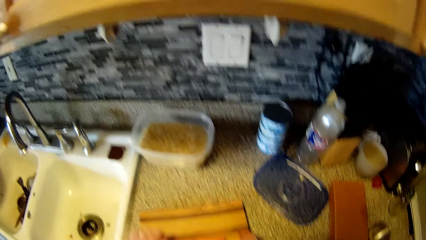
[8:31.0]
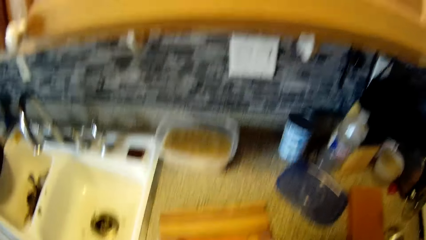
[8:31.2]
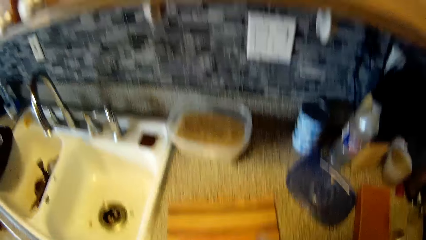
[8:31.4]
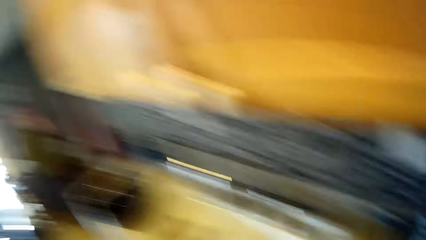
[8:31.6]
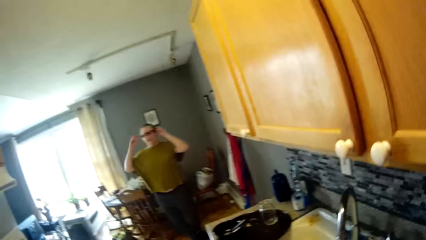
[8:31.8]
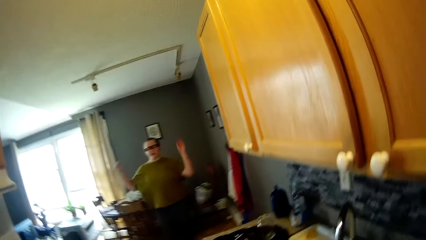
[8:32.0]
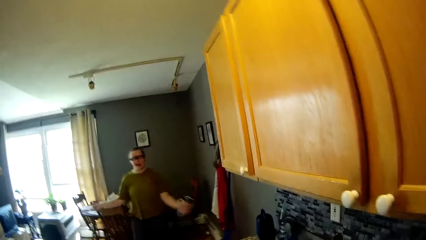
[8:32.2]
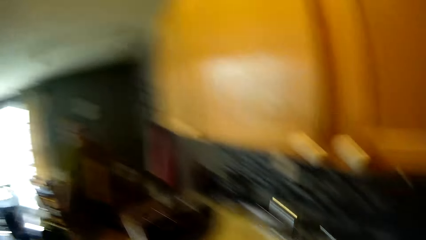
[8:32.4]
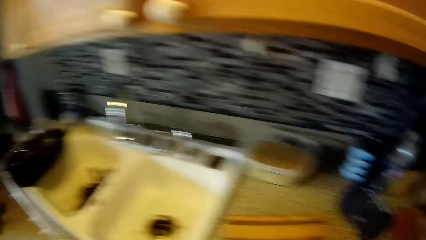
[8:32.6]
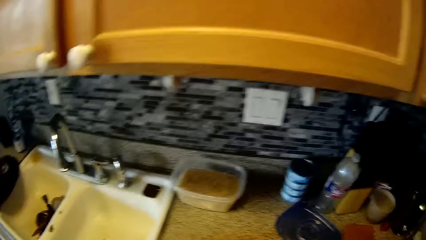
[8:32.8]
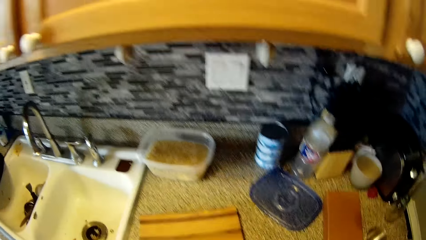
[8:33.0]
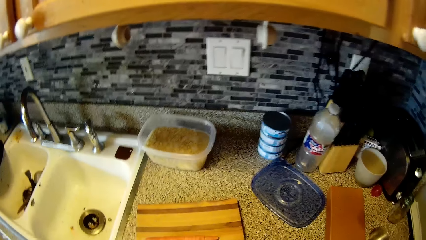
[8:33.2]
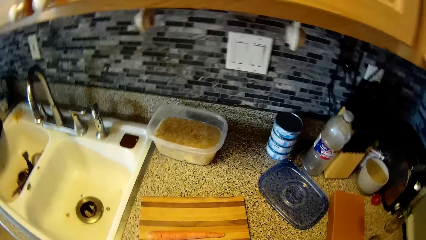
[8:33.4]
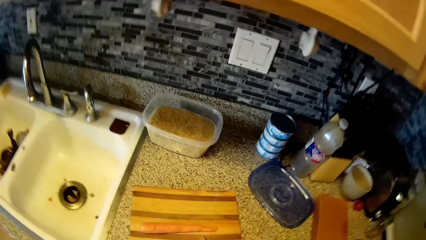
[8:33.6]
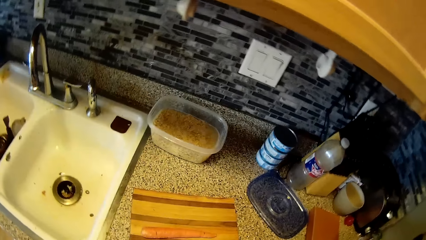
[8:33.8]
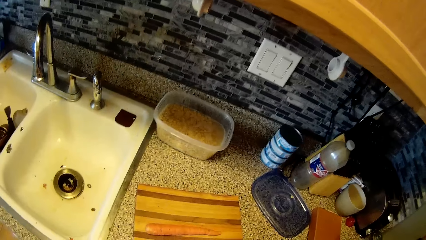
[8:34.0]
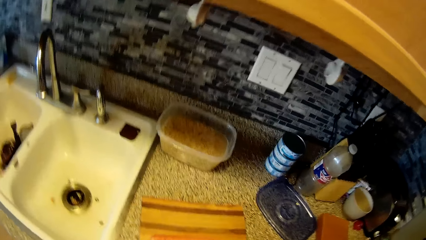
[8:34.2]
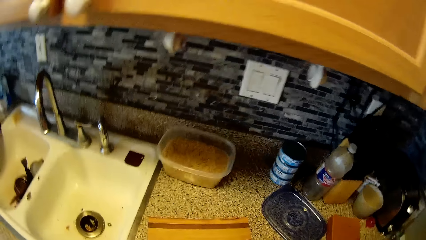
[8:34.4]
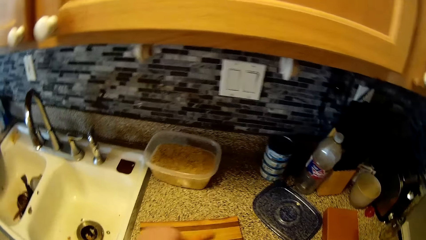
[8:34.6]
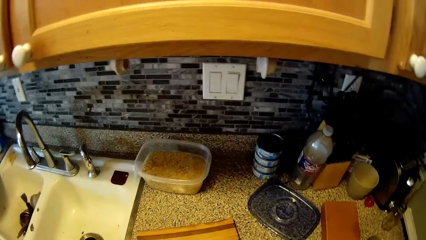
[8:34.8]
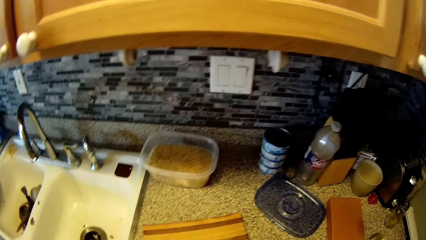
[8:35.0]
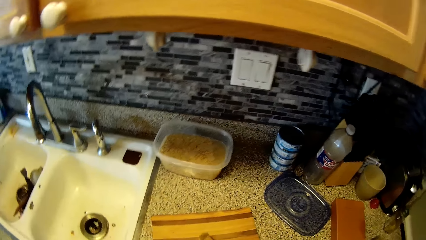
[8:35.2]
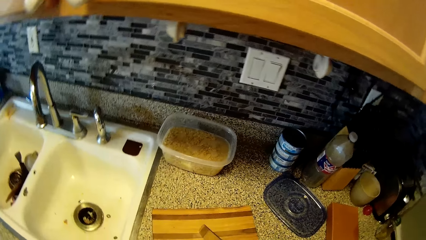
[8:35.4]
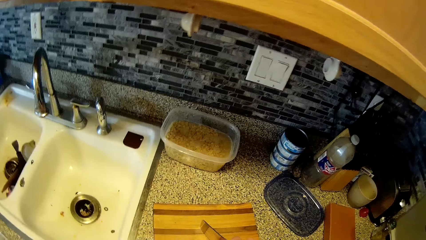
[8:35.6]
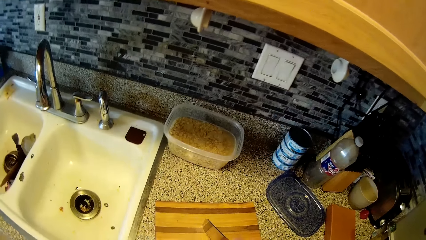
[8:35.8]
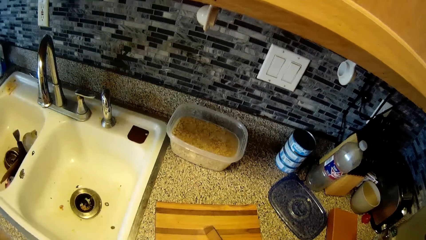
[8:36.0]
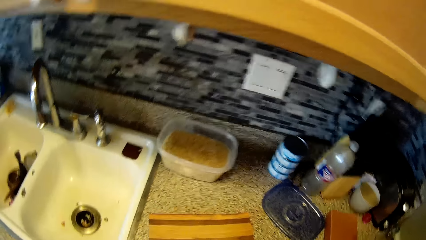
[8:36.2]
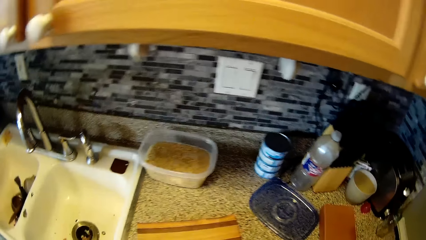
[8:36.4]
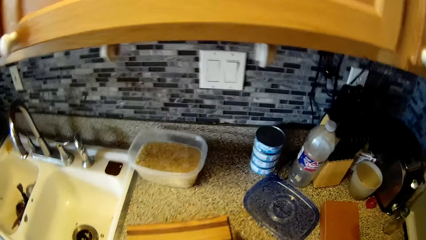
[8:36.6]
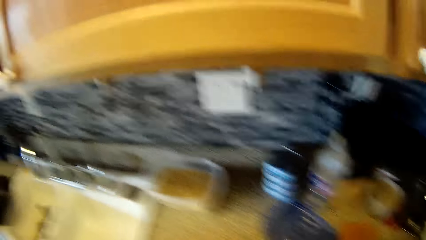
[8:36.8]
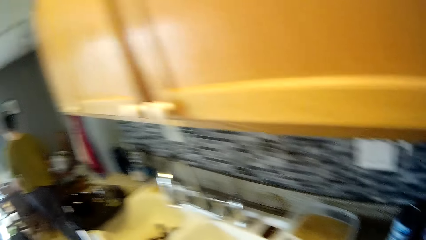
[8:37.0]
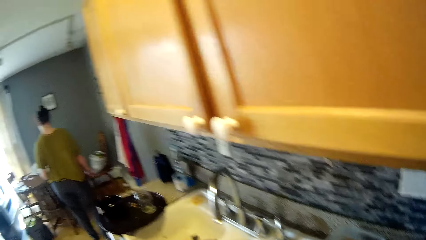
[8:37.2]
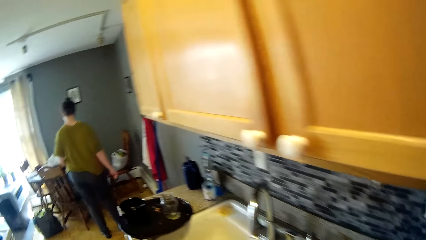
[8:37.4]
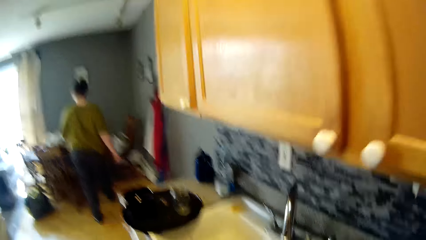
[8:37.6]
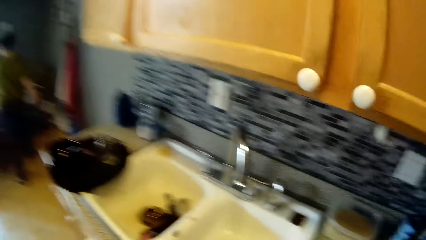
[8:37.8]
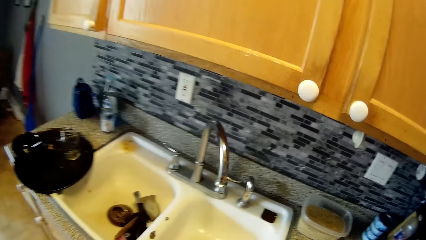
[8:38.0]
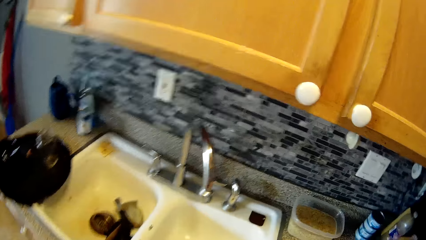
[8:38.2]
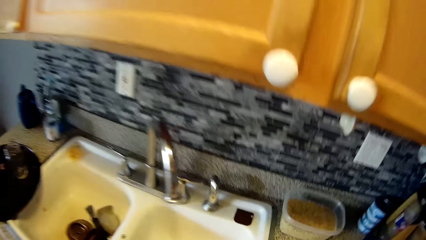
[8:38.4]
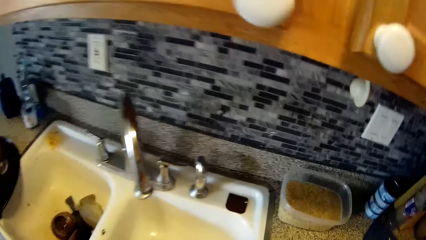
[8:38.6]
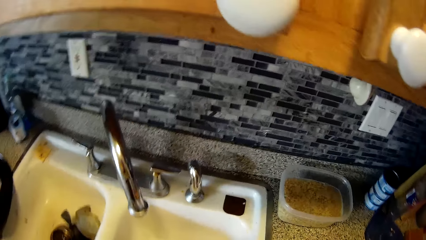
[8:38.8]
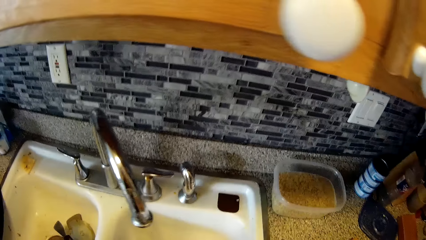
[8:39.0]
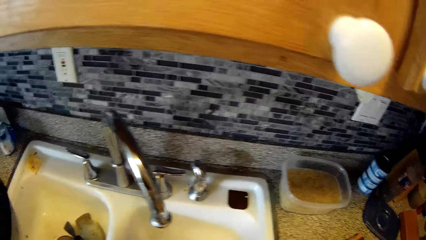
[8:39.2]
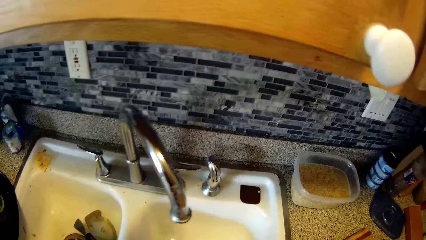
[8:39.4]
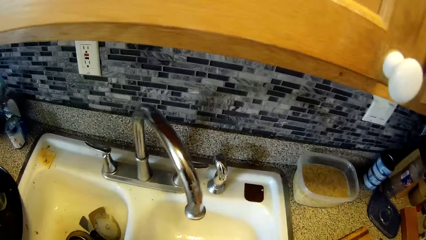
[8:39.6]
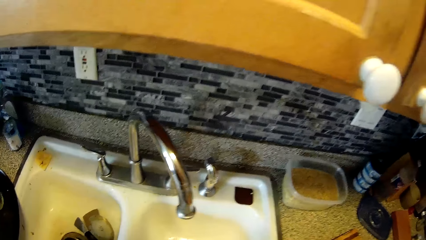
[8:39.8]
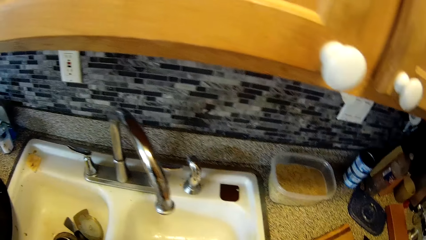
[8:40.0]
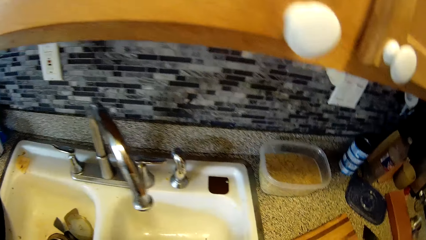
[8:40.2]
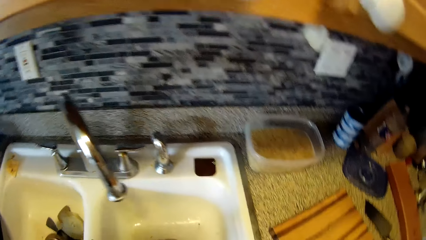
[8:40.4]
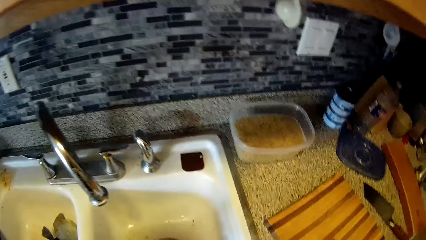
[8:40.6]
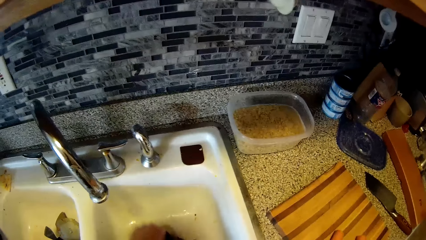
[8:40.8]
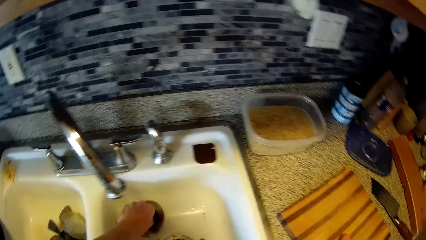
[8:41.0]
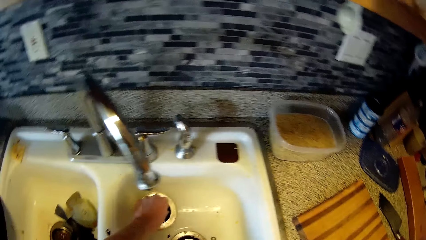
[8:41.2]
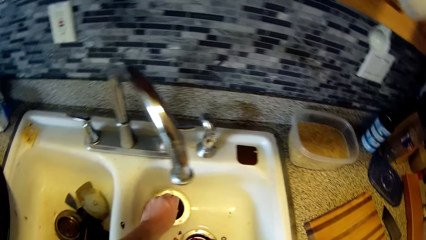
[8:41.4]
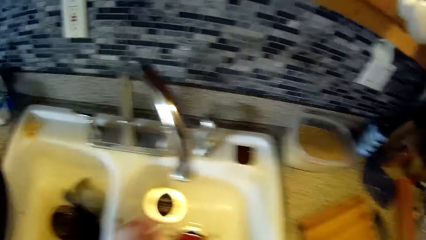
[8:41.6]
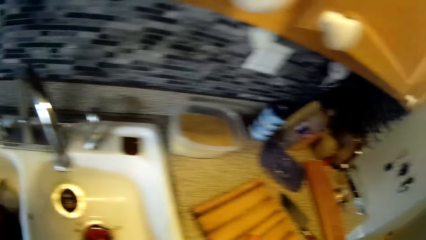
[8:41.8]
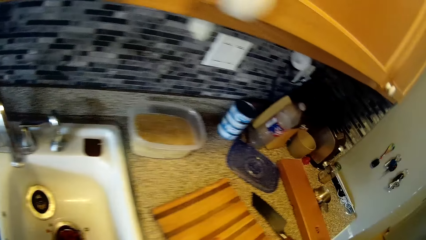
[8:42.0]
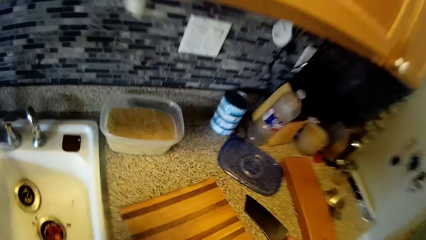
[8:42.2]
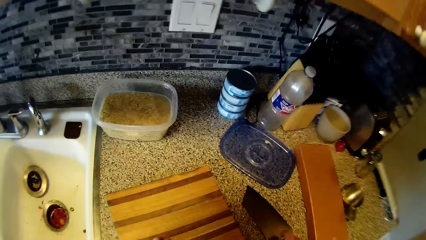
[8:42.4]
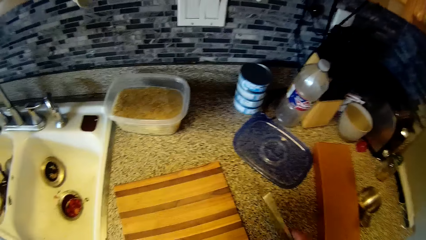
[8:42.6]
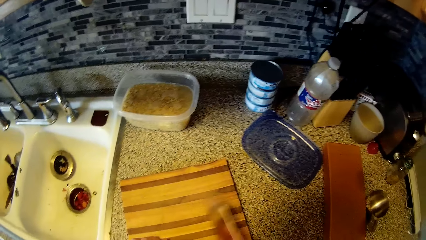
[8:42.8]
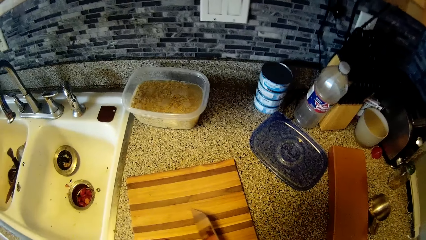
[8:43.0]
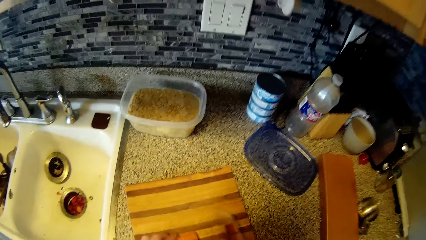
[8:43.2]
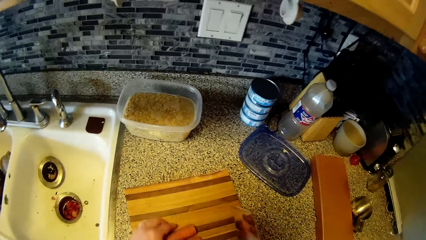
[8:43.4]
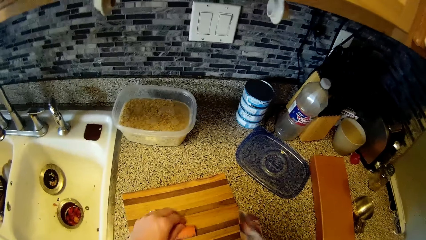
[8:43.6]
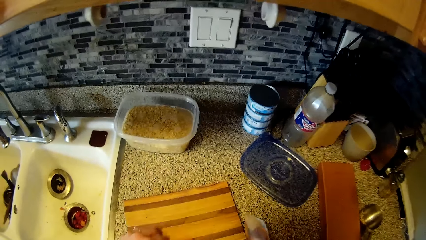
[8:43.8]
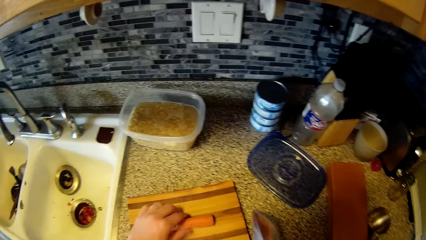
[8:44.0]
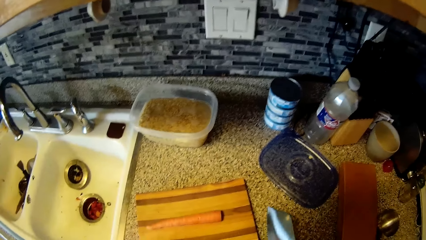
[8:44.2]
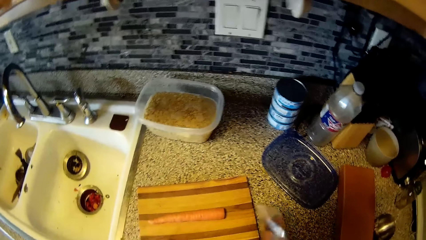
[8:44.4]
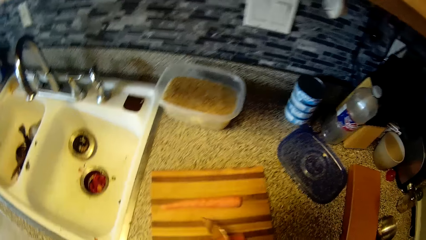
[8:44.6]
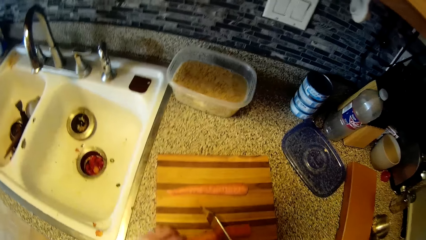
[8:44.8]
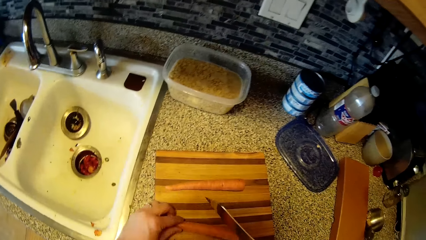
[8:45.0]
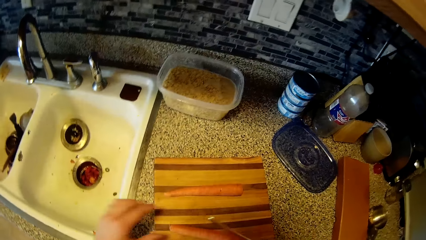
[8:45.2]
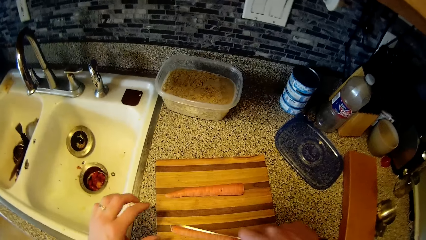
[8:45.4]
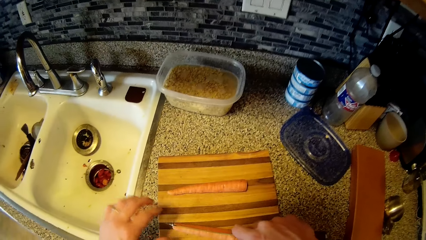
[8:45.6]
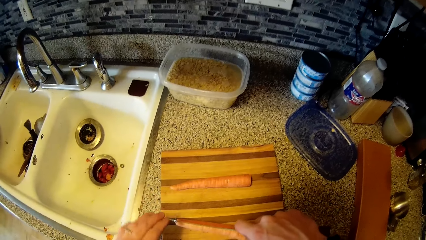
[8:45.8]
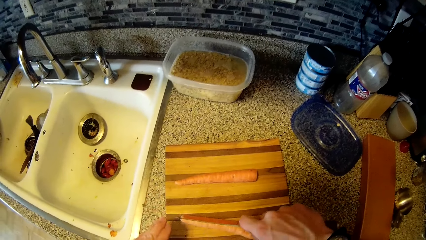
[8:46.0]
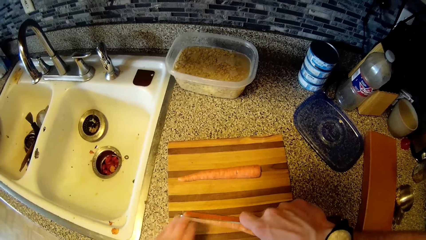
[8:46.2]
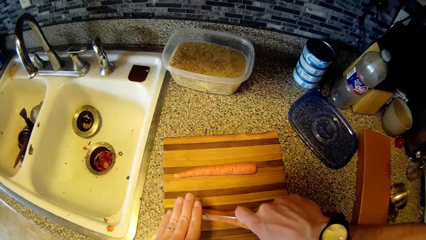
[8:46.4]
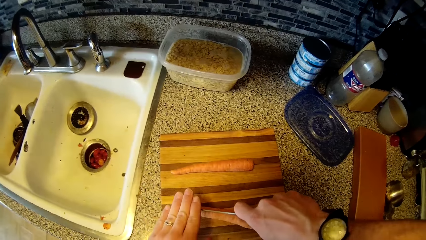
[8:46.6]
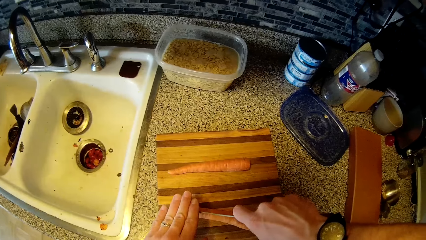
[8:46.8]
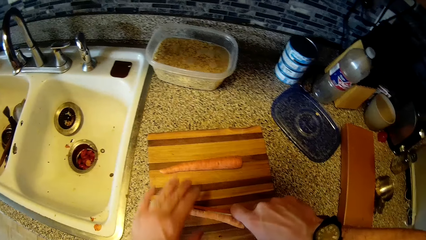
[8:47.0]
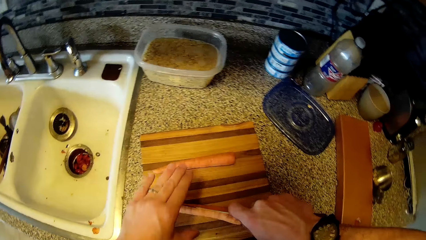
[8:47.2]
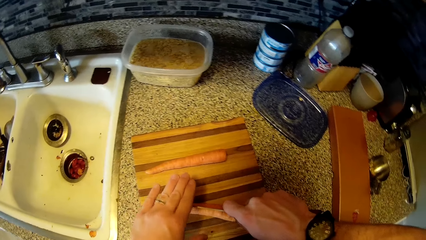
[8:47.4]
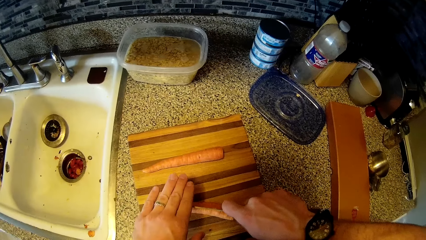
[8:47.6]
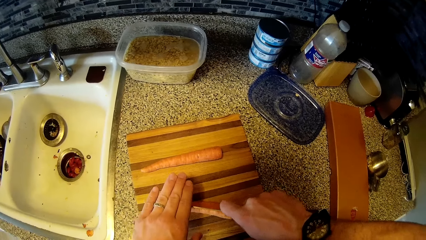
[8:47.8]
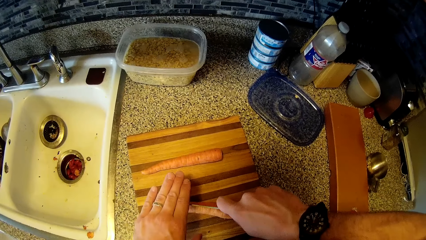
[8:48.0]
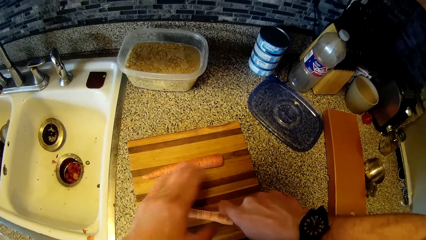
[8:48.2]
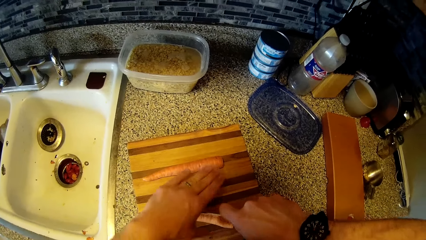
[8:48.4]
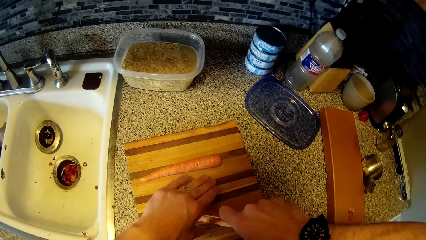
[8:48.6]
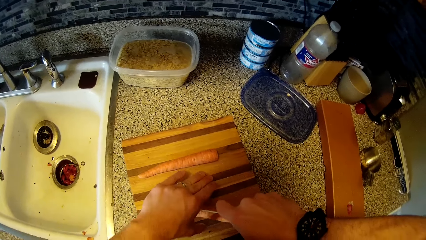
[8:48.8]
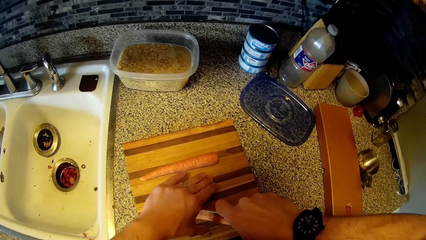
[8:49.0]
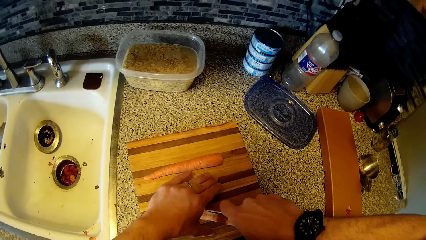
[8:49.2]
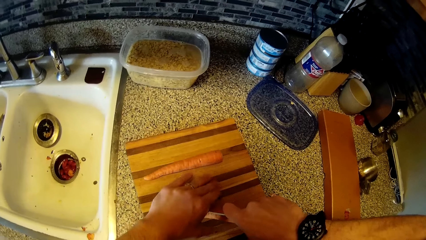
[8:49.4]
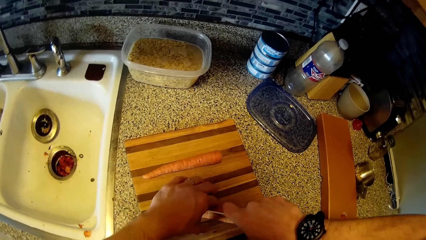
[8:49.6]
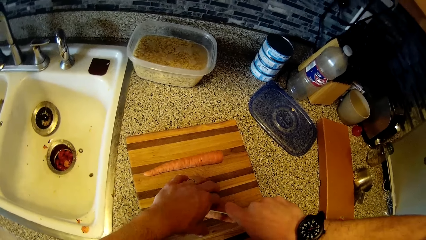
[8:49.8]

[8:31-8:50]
The woman converses with the camera wearer. The camera wearer looks around. The woman dances. The camera wearer looks around. He laughs. The woman walks around. The camera wearer looks around. He moves the sink's sieve with his left hand. He drops the can. He picks up the knife from the slab with his right hand. He looks around. He drops the carrot. He adjusts the carrots on the chopping board. He drops the knife. He cuts the carrots on the chopping board with both hands.
